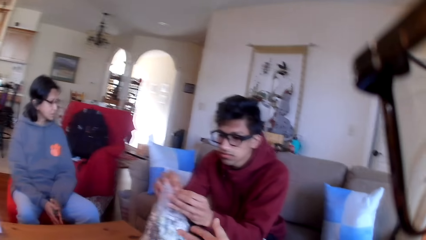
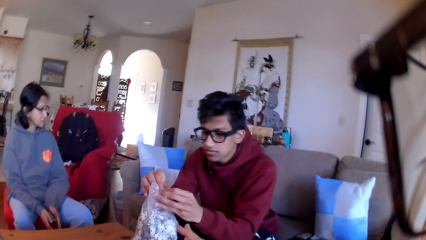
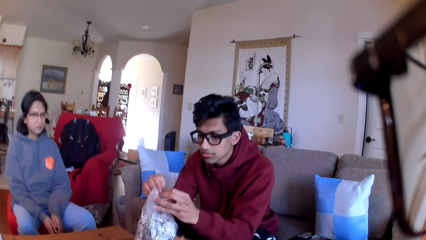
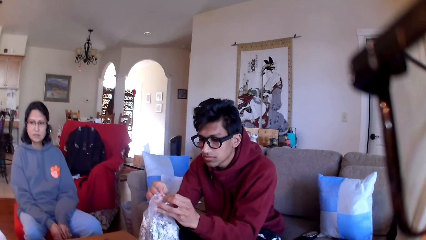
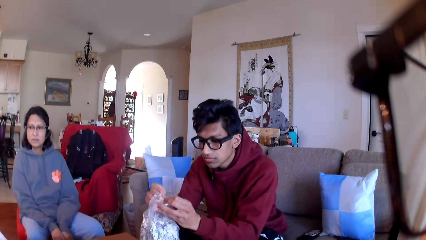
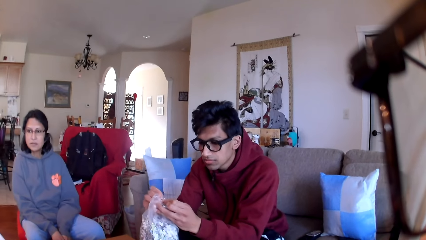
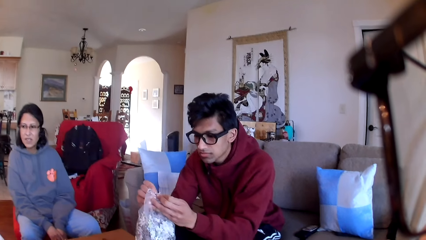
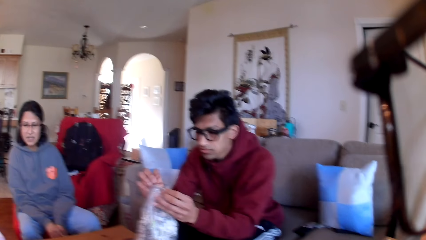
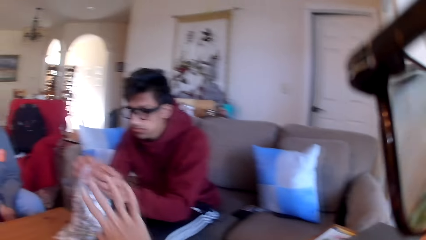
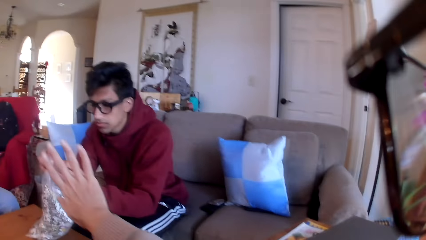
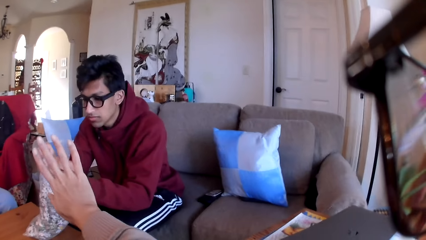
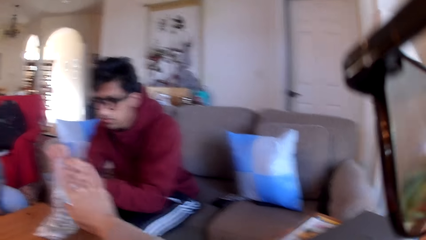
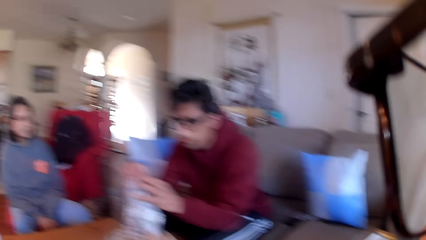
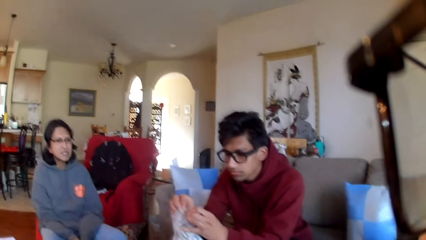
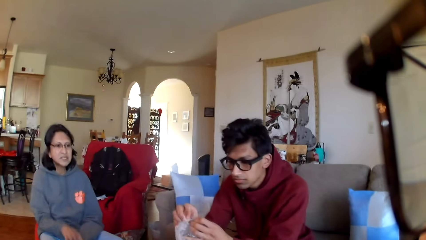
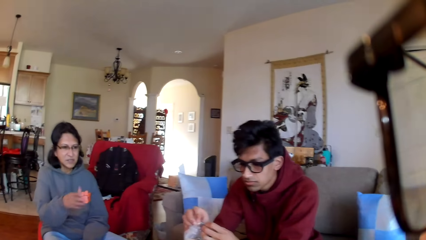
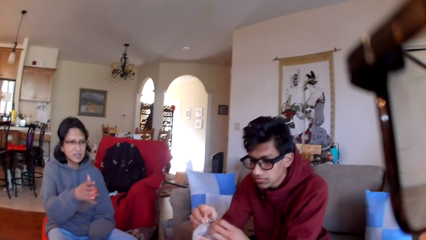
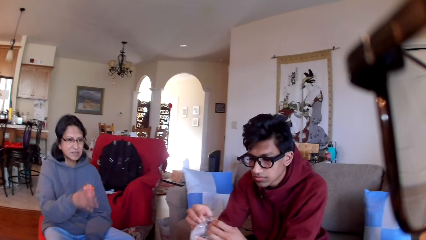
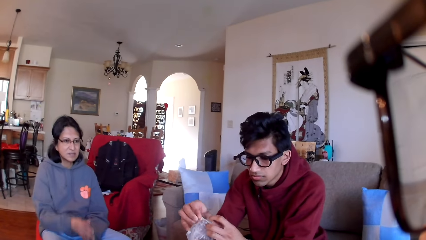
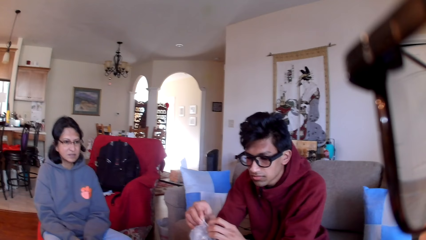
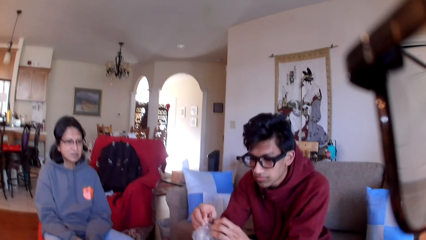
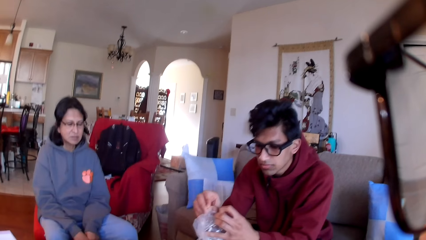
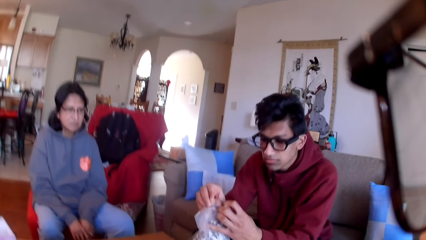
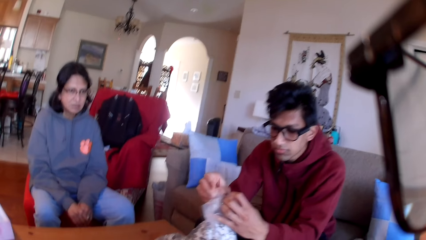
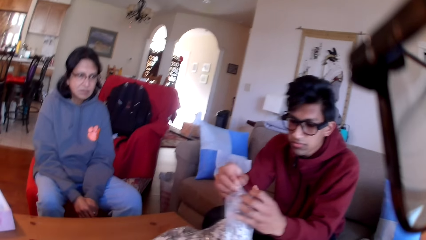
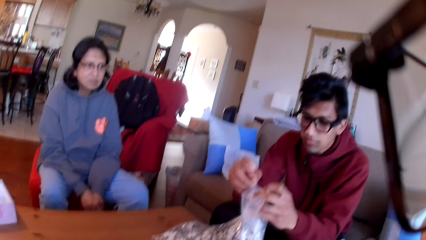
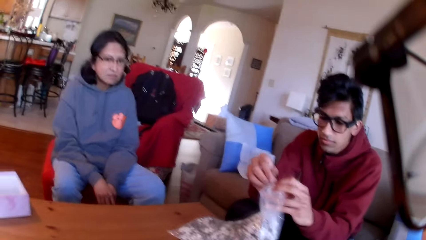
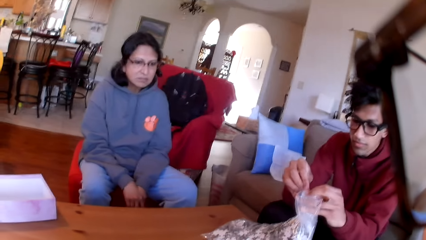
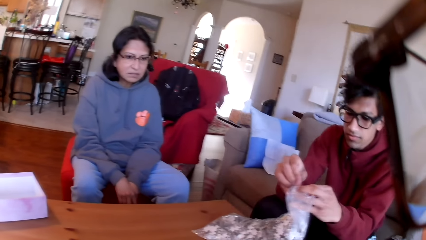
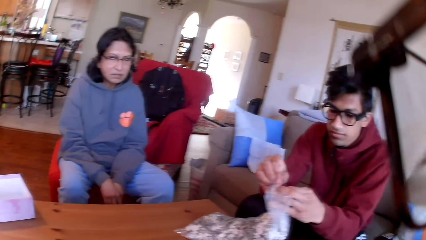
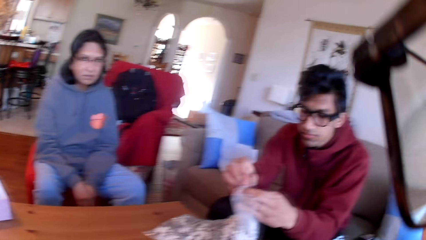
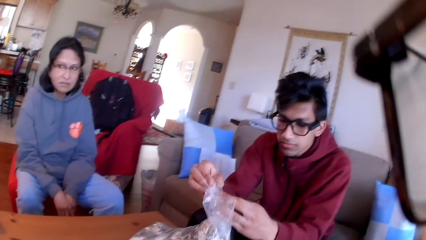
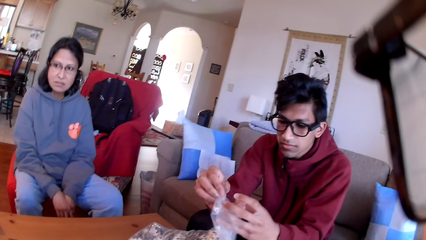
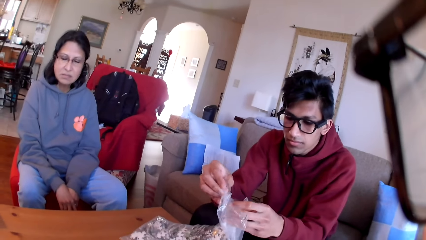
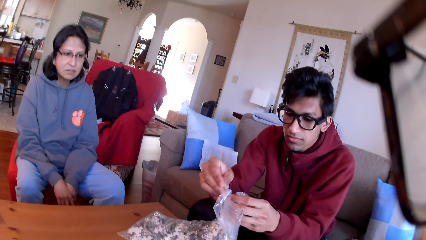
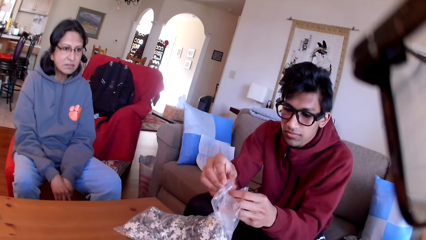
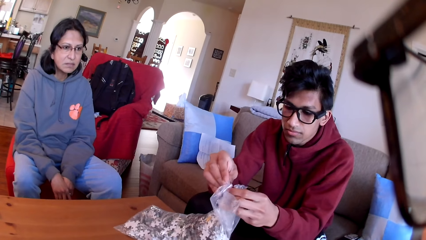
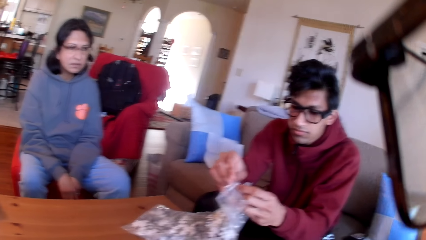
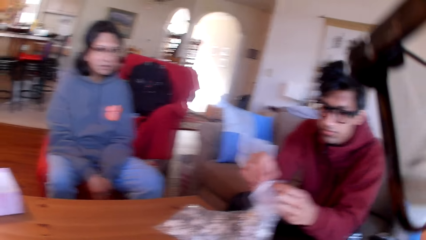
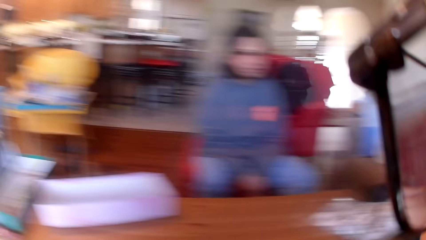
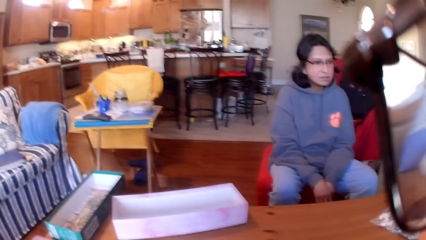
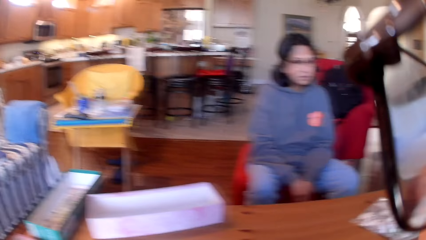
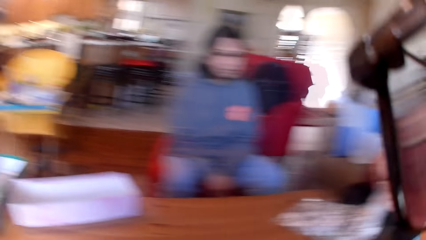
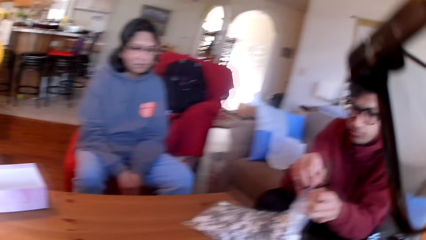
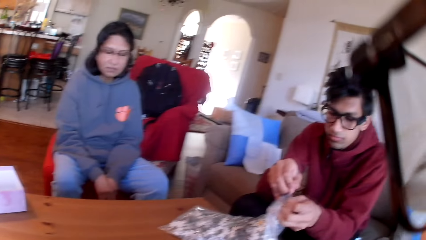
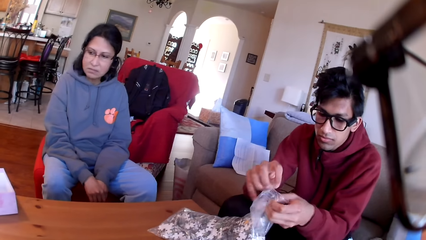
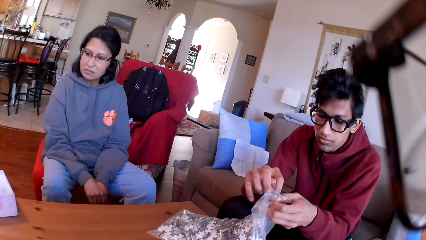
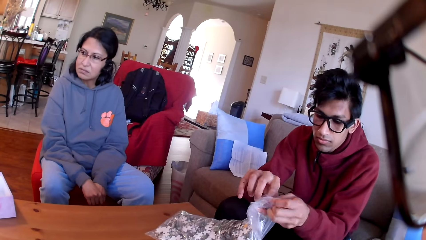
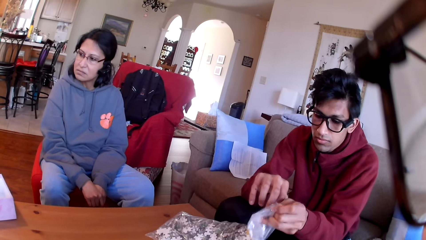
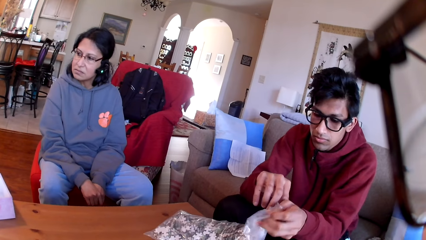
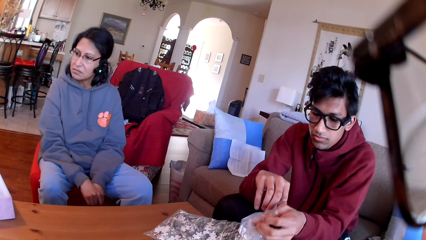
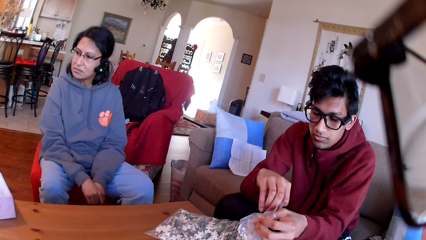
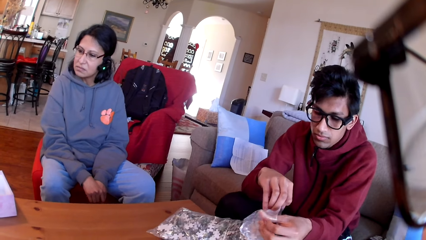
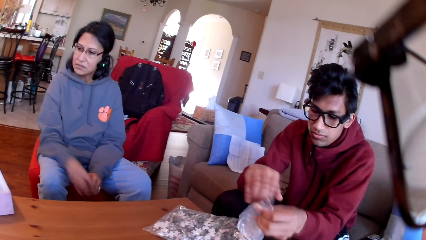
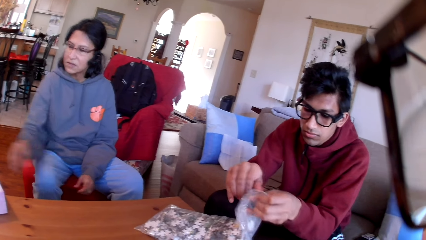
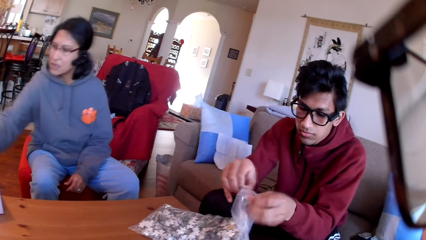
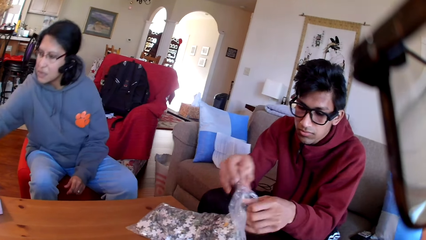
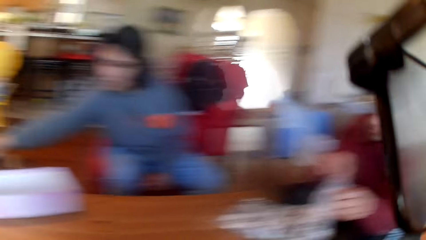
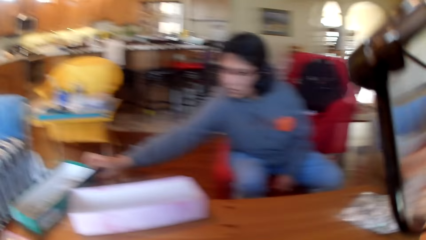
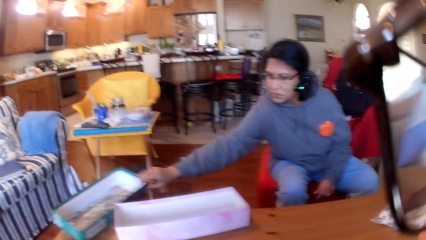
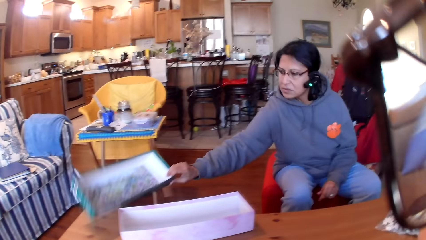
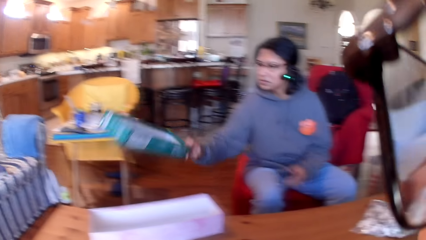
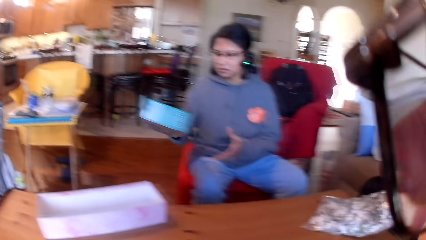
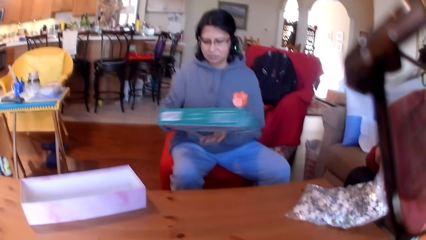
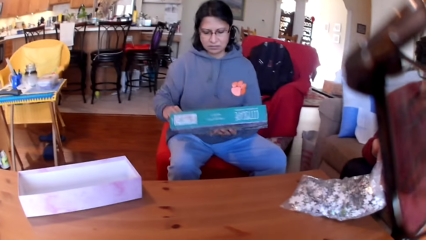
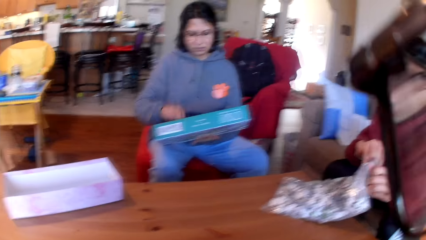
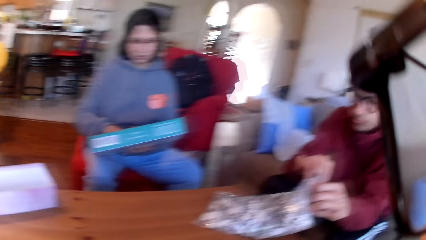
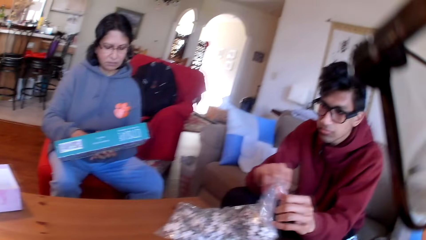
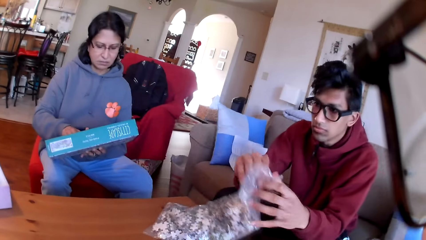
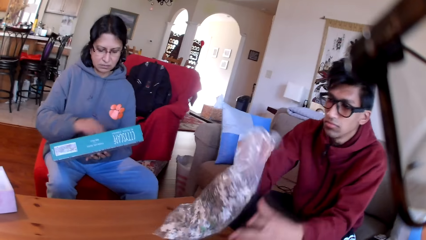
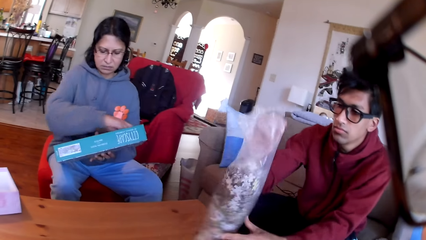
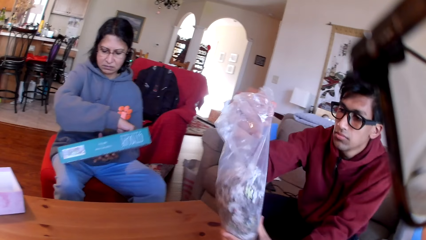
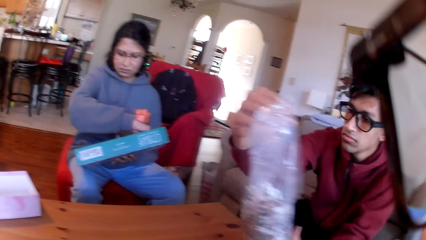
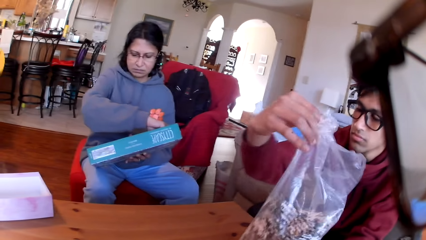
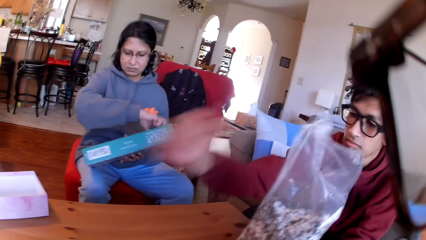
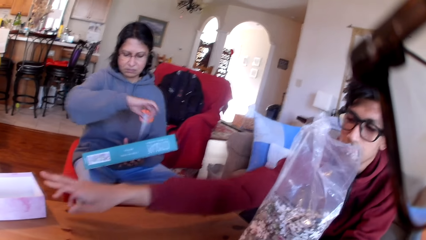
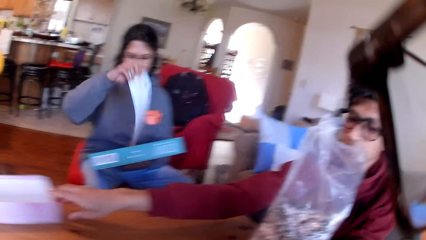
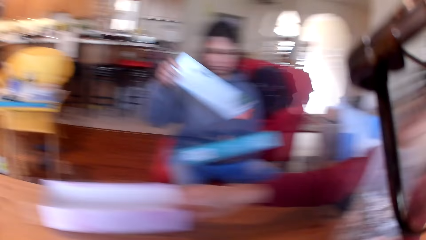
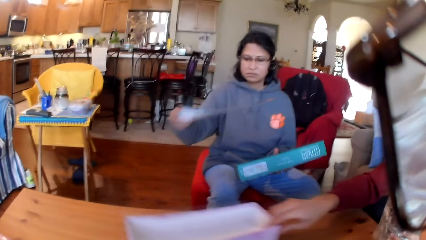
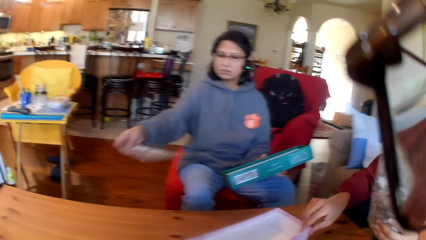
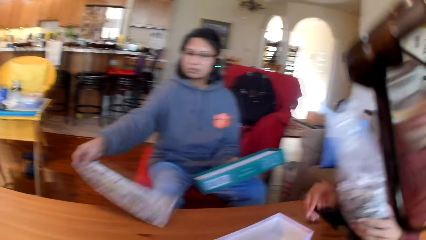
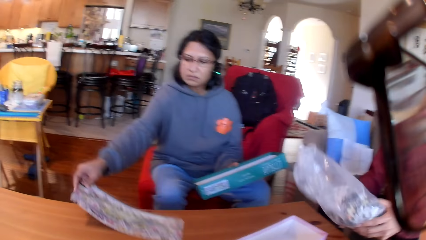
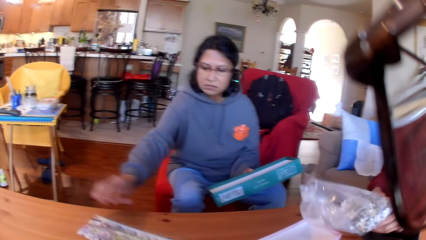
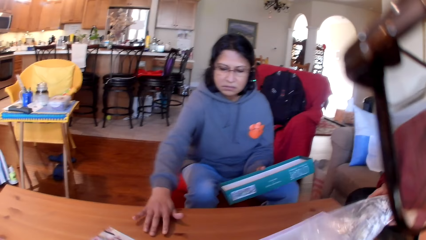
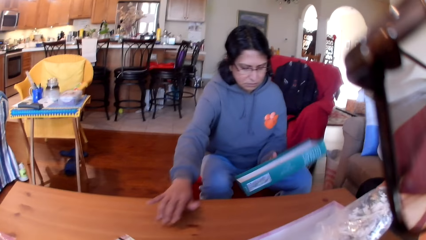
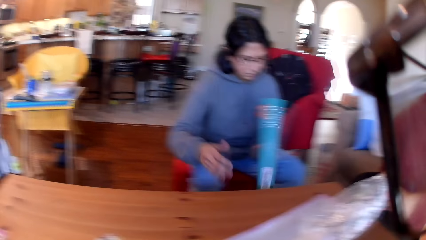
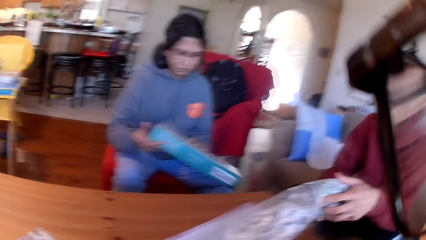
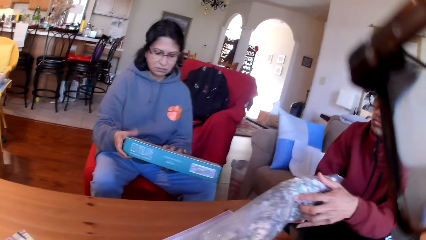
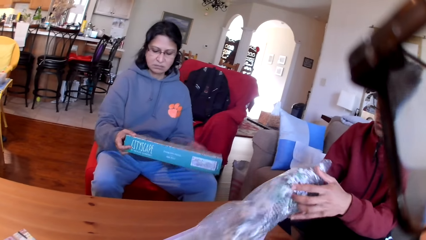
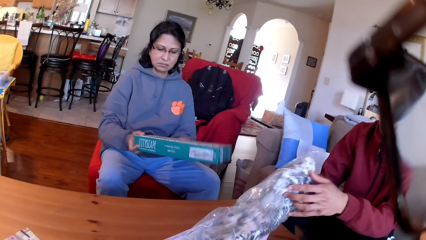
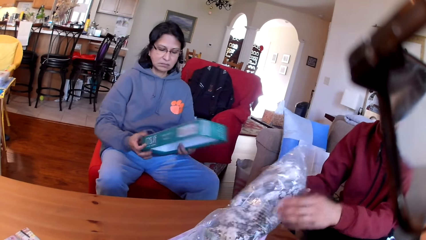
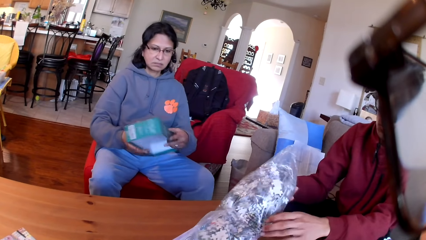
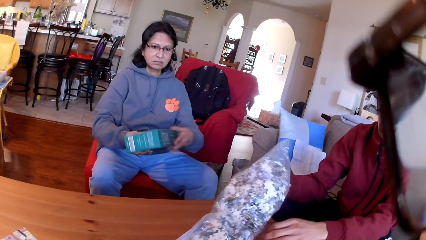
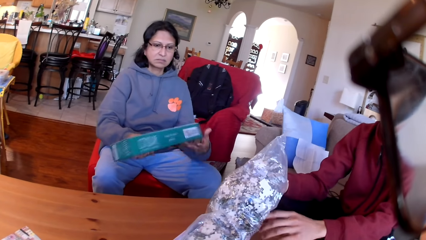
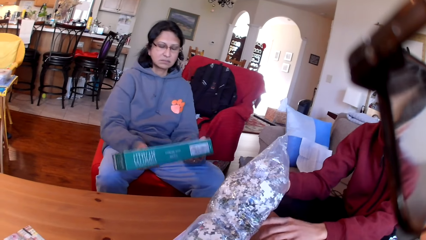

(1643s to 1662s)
A man tears the package. A woman converses to the camera wearer. The camera wearer waves the right hand. The woman shakes her hand. The camera wearer looks at the colleagues. The woman picks up a jigsaw puzzle box. The man turns the package on the hands. The woman takes a paper. The man pulls a box. The woman puts the paper on the table. The man pours puzzles on a box. The woman turns the box on the hand.
